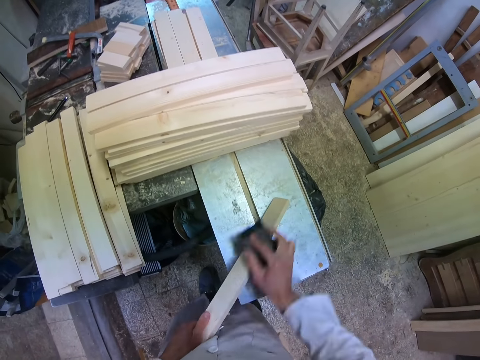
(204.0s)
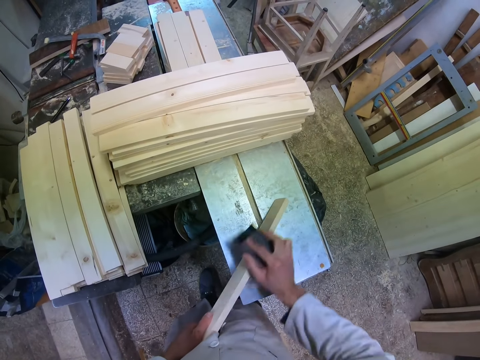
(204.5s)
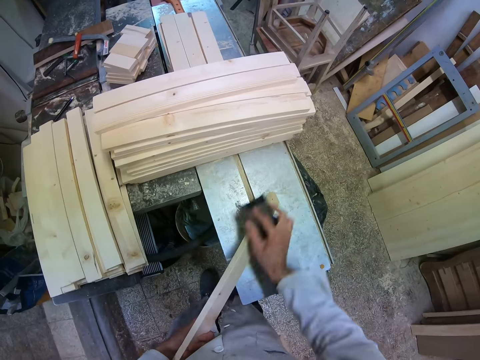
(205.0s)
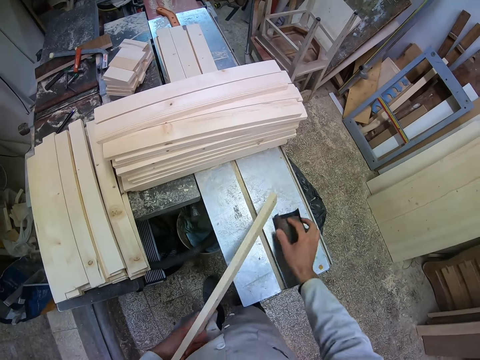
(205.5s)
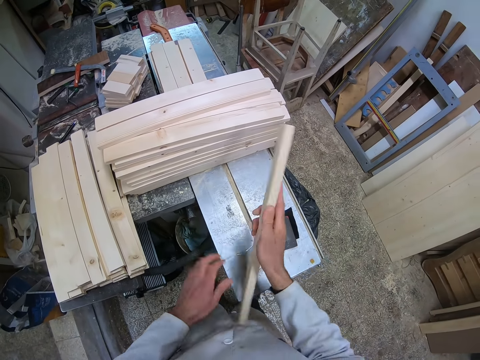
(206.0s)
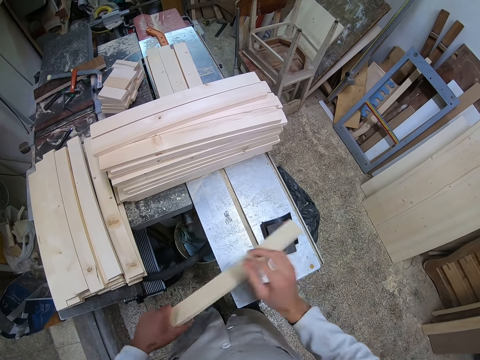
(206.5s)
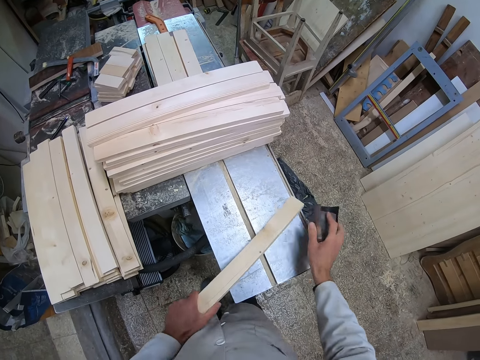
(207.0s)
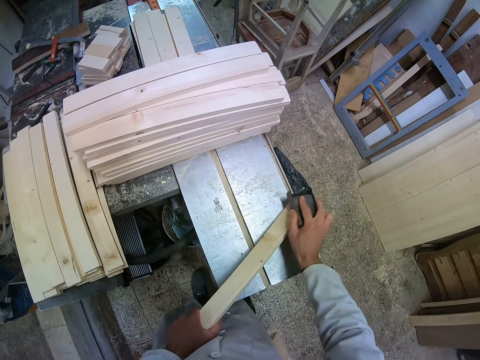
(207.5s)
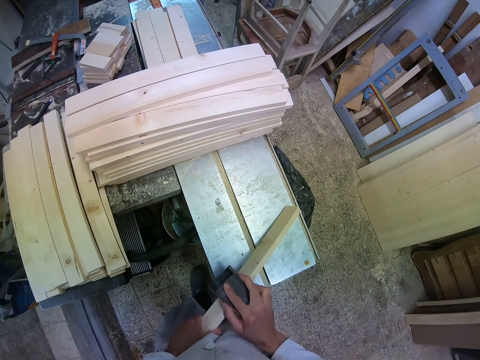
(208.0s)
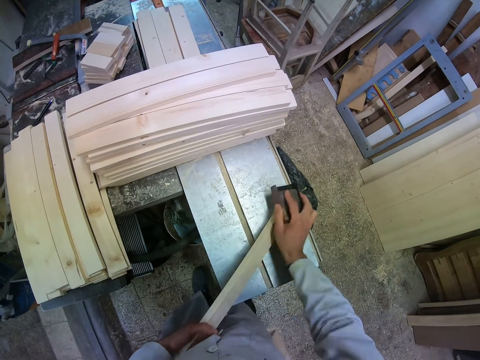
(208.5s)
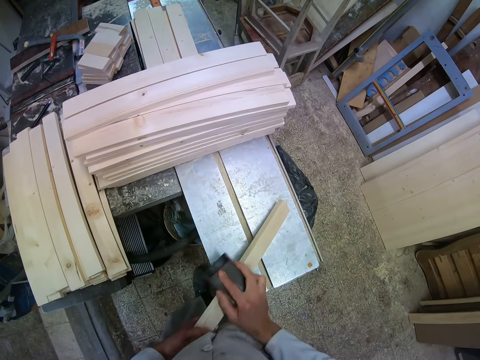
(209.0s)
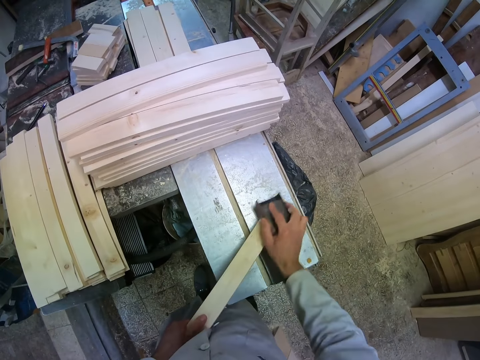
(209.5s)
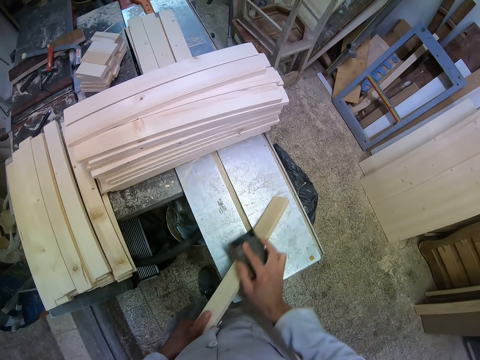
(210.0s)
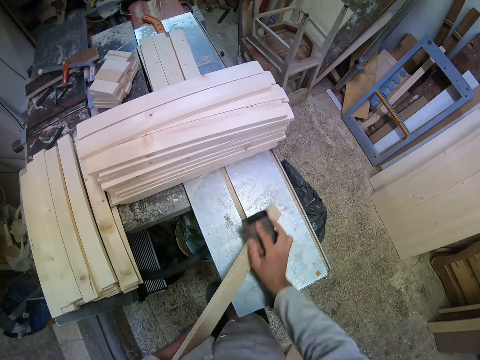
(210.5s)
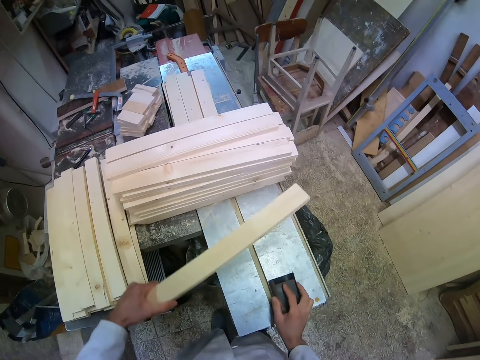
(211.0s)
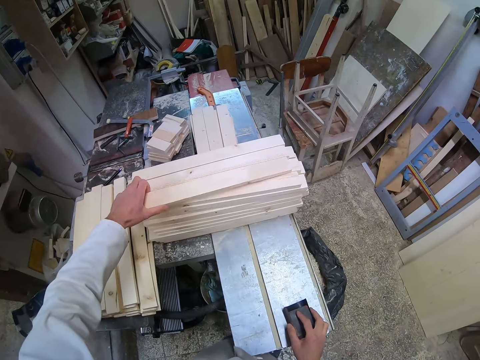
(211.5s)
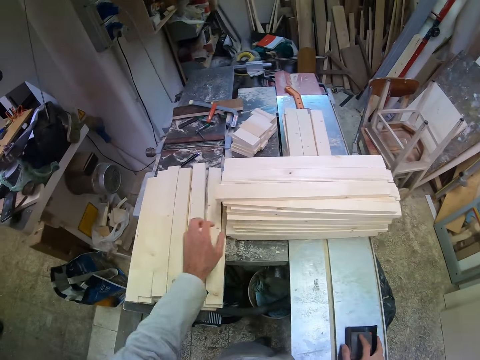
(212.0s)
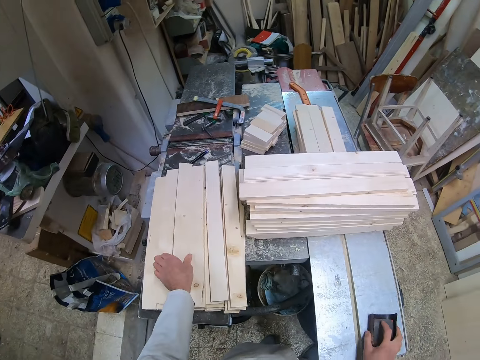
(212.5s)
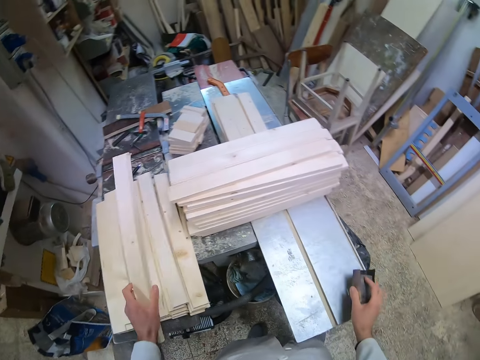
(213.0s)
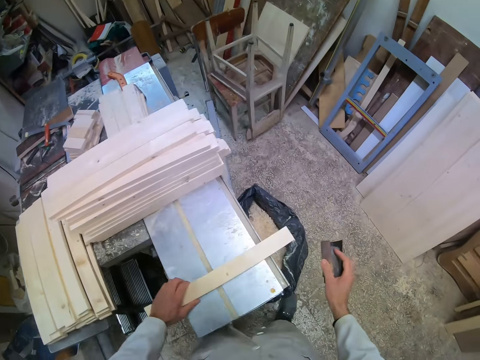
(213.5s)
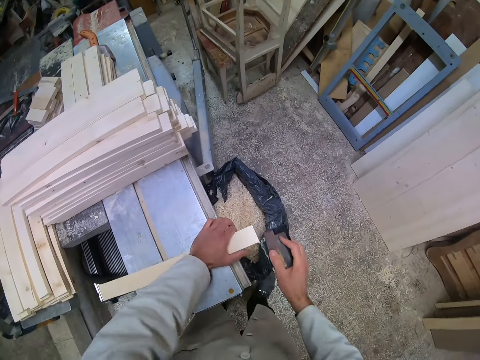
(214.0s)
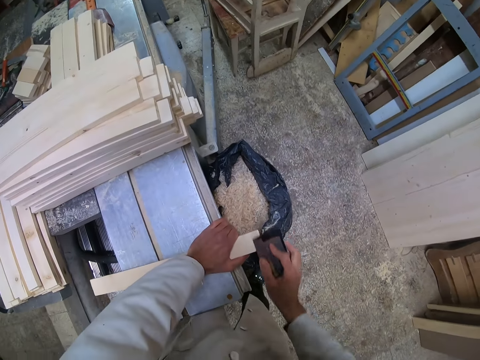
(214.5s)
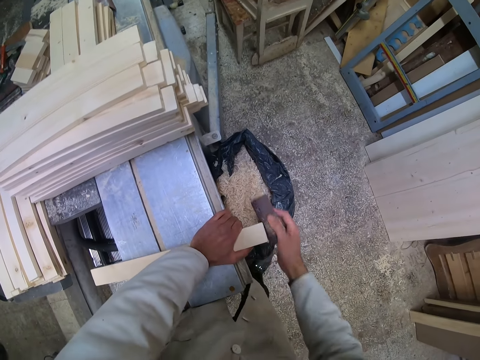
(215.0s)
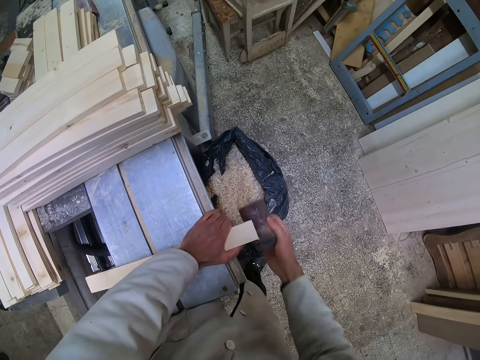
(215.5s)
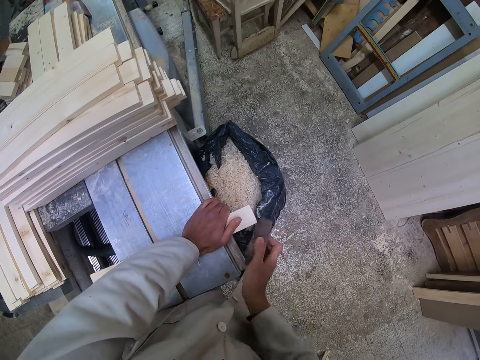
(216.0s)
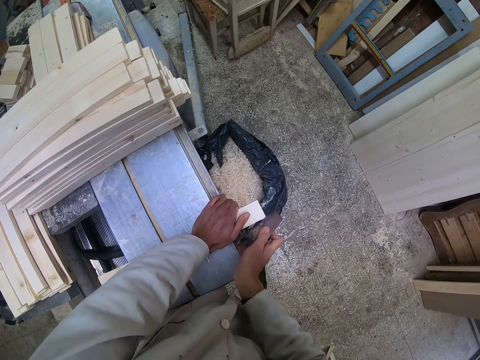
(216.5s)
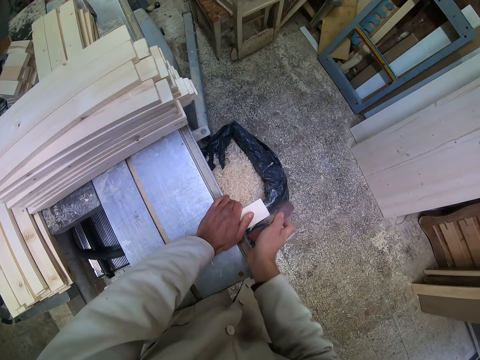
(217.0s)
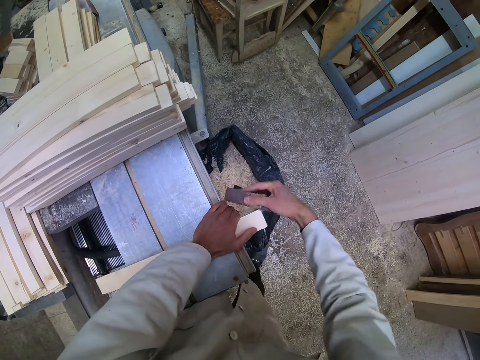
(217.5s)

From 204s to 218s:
The camera wearer drops the sandpaper on the cutting machine or table. He flips the piece of wood, picks up the sandpaper on the table and smoothens the piece of wood with the sandpaper. He places the sandpaper on the table. He drops the piece of wood on the other pieces of wood on the cutting machine. He picks up another piece of wood on the table with his left hand. He places the piece of wood on the cutting machine. He smoothens the piece of wood with the sandpaper.

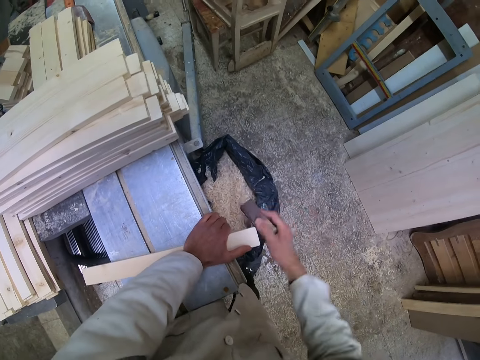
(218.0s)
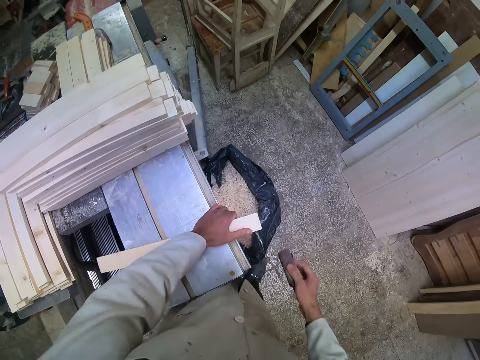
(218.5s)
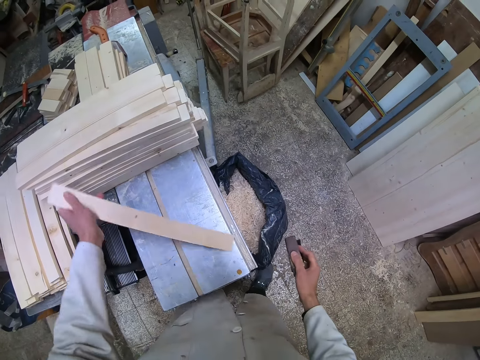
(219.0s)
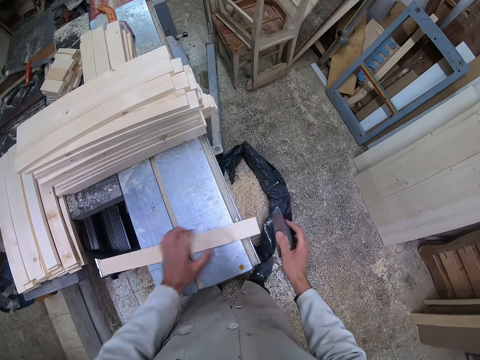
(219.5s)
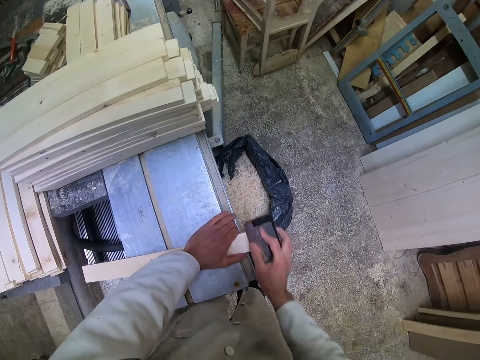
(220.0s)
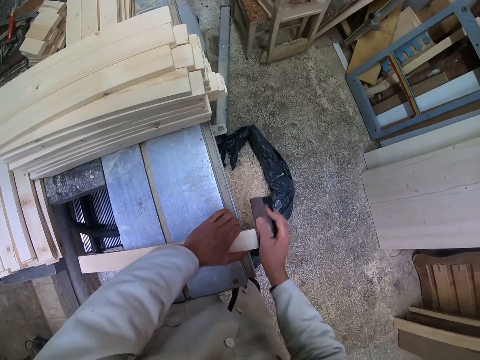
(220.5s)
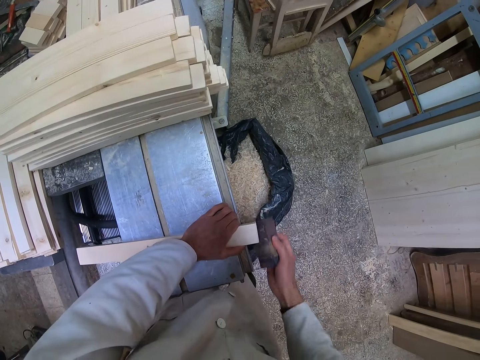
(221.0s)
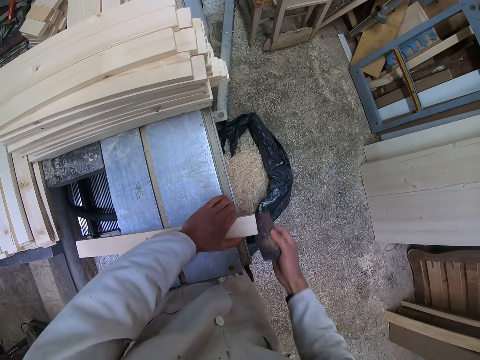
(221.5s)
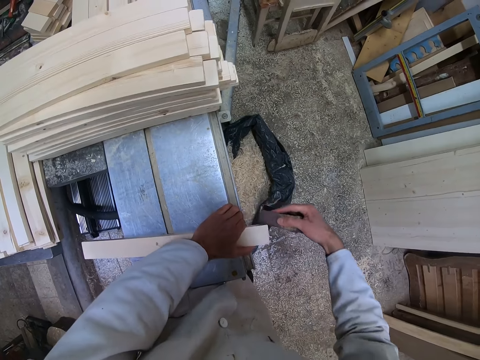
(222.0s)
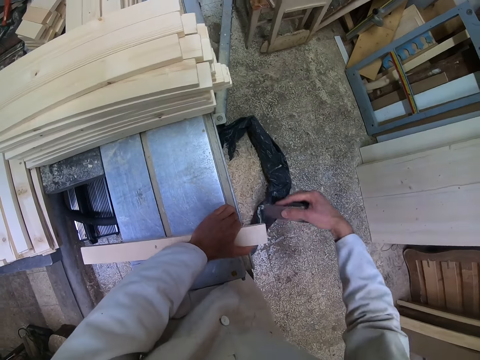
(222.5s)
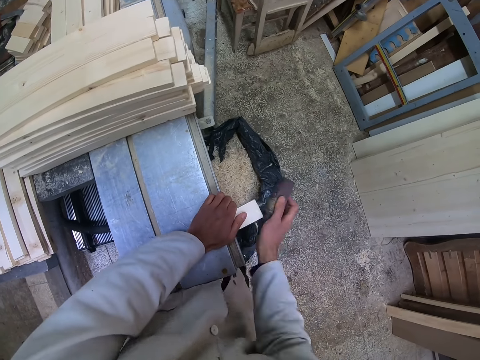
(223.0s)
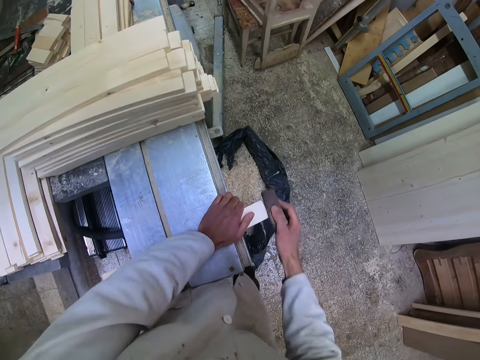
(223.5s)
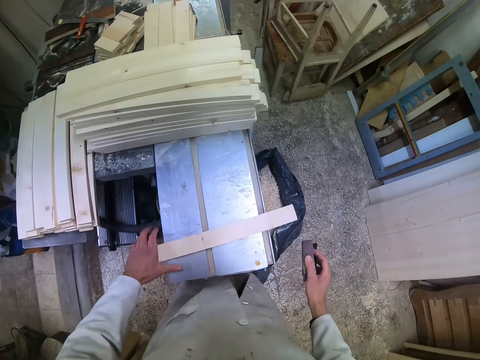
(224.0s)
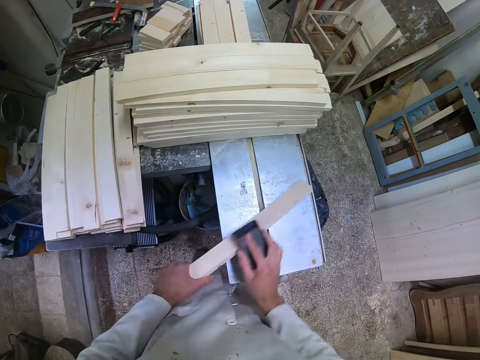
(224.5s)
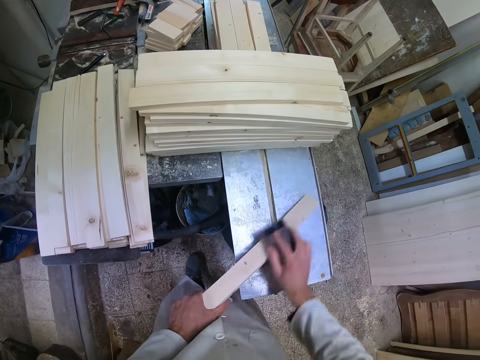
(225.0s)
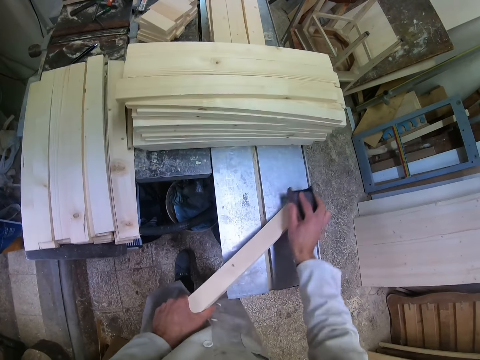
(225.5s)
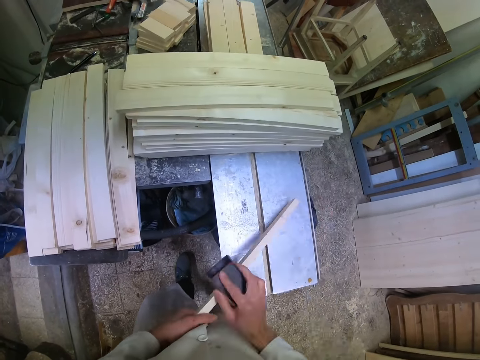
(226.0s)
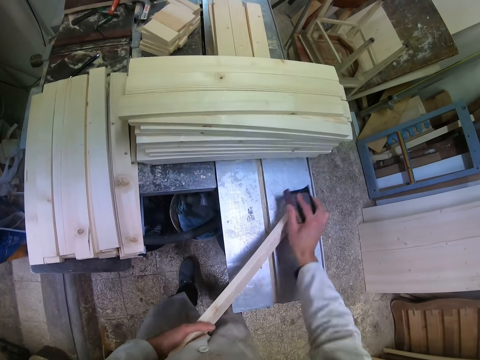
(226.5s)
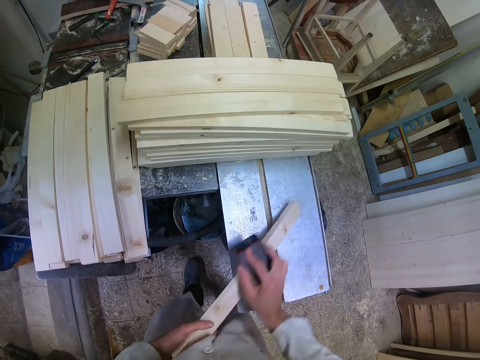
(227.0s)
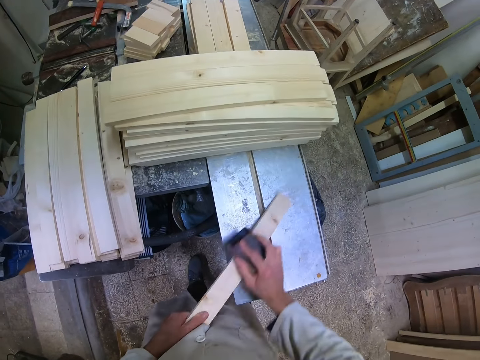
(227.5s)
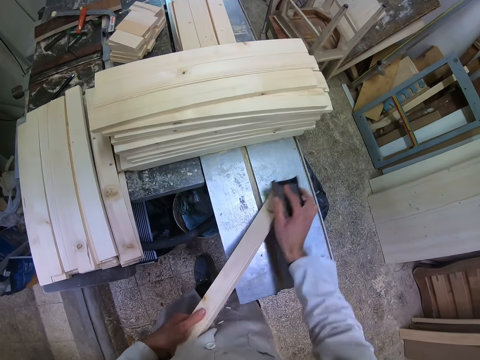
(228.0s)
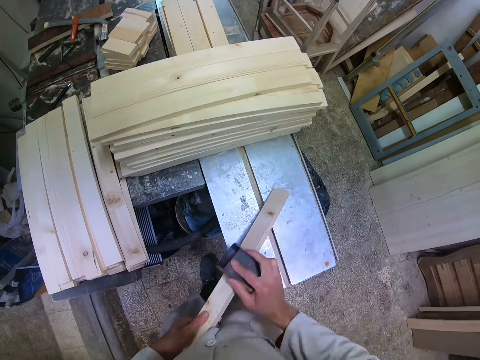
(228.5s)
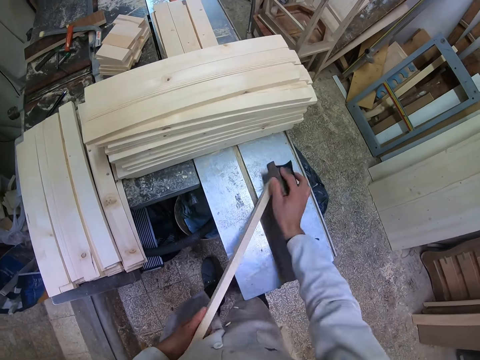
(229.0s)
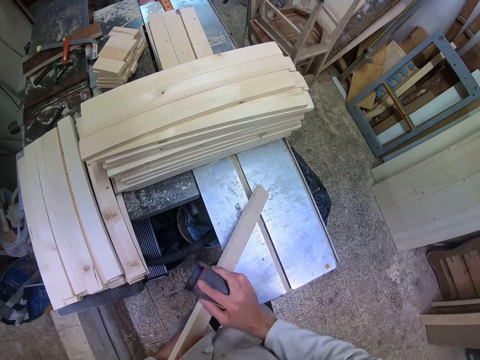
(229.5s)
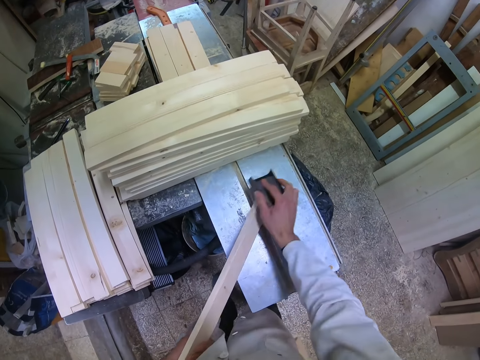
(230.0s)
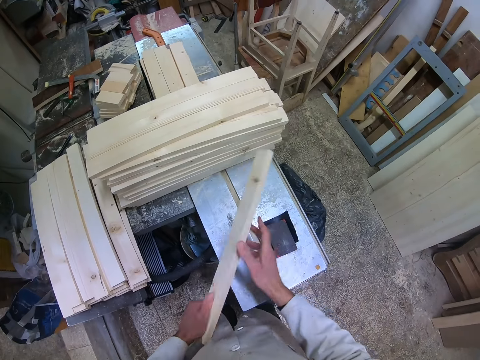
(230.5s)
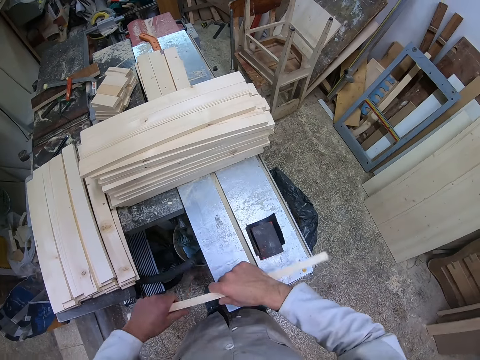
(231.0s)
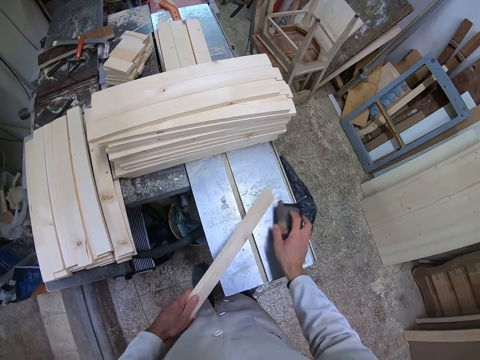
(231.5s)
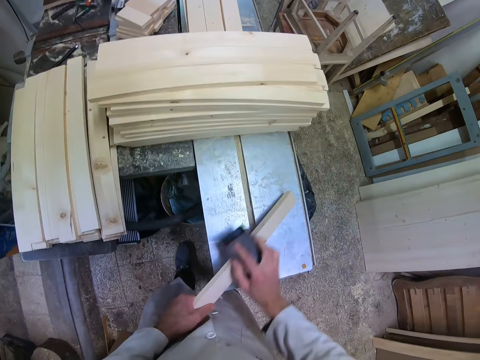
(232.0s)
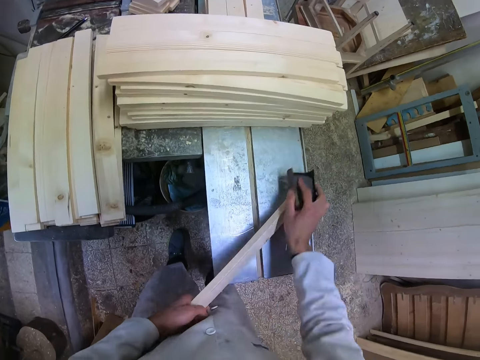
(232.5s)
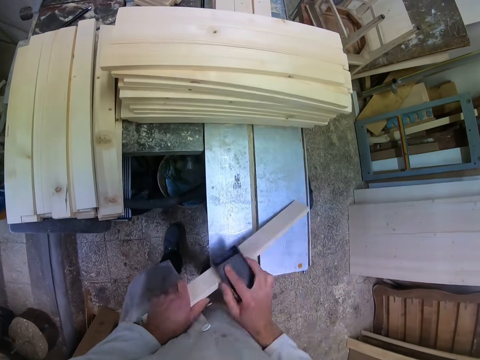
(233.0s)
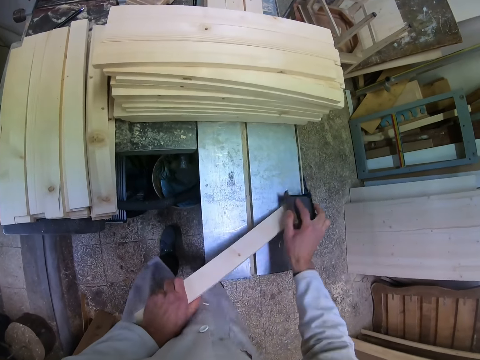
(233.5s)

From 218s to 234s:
The camera wearer flips the piece of wood. They smoothen the piece of wood with the sandpaper. They drop the sandpaper on the cutting machine or table. They flip the piece of wood, pick up the sandpaper on the table and smoothen the piece of wood with the sandpaper.
